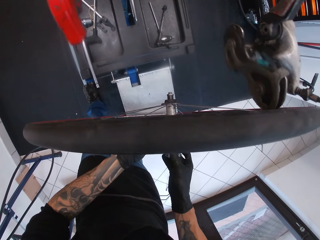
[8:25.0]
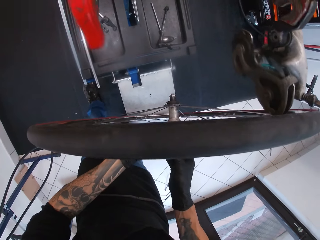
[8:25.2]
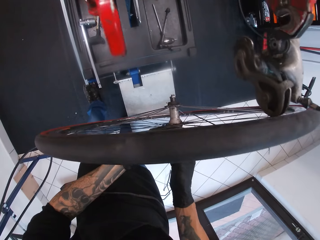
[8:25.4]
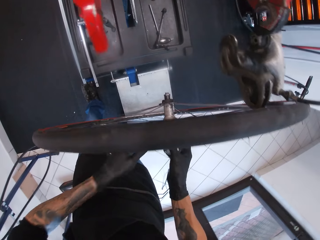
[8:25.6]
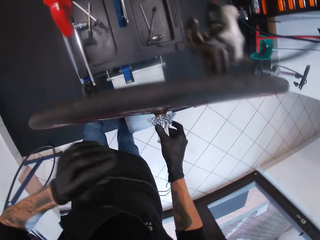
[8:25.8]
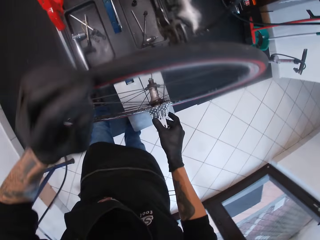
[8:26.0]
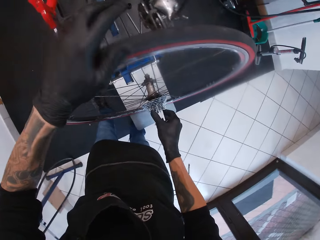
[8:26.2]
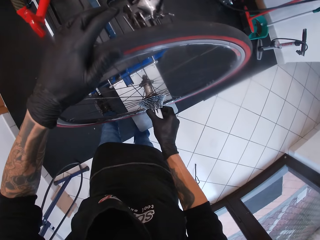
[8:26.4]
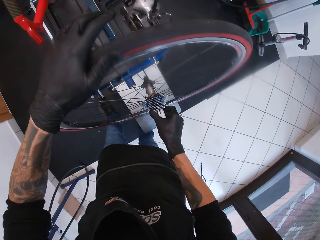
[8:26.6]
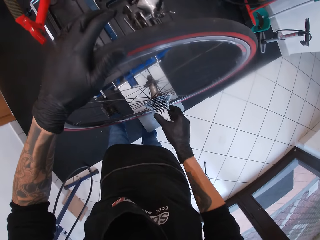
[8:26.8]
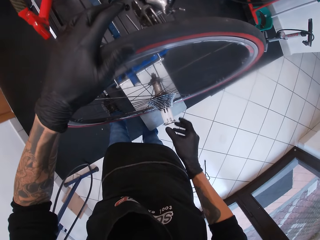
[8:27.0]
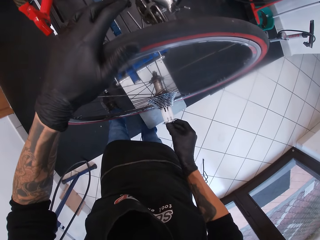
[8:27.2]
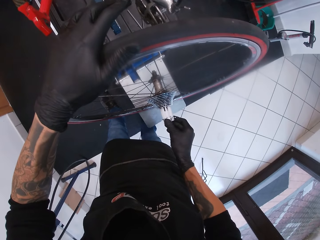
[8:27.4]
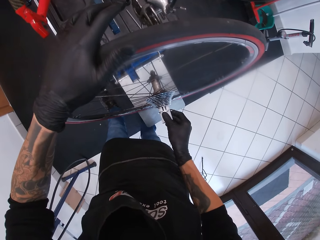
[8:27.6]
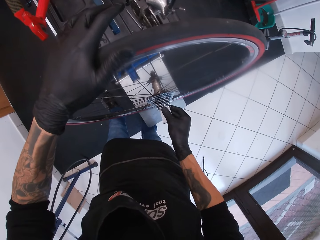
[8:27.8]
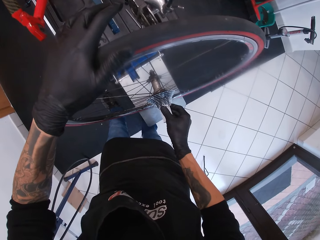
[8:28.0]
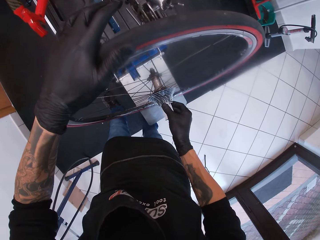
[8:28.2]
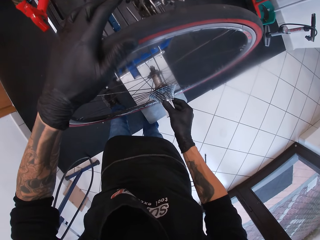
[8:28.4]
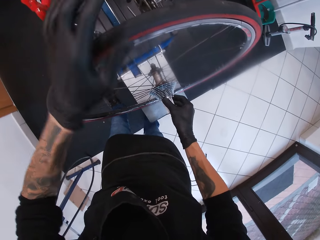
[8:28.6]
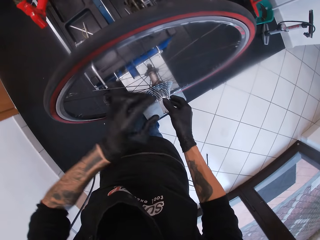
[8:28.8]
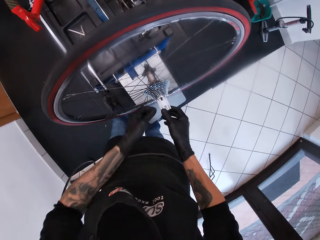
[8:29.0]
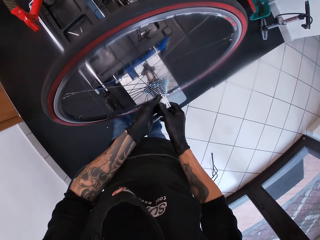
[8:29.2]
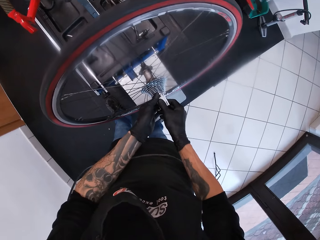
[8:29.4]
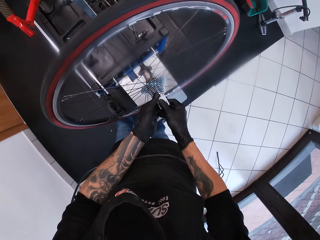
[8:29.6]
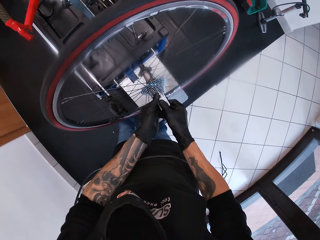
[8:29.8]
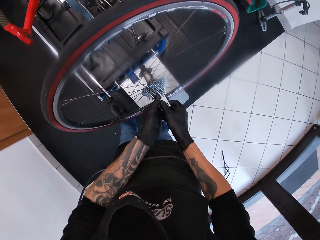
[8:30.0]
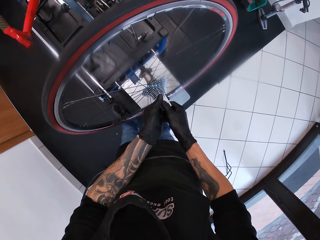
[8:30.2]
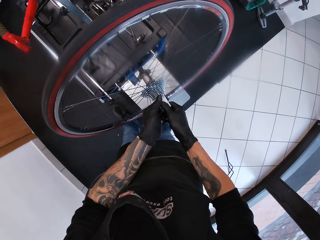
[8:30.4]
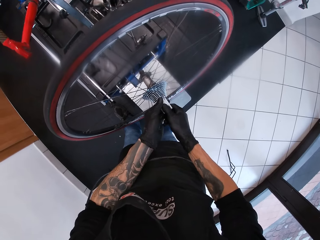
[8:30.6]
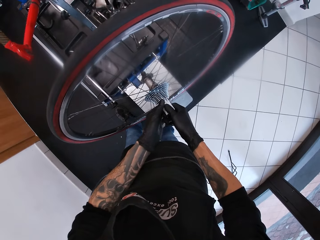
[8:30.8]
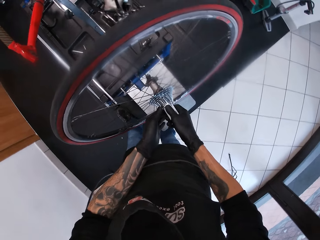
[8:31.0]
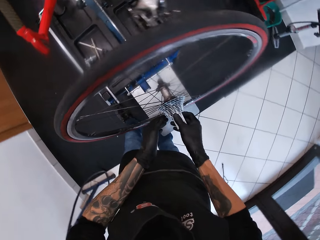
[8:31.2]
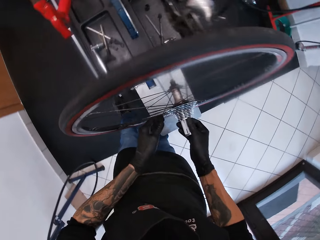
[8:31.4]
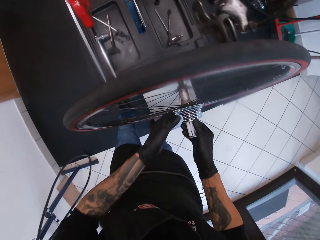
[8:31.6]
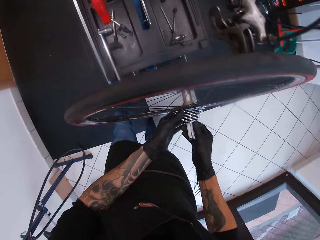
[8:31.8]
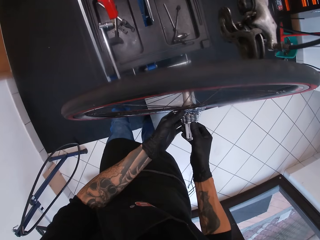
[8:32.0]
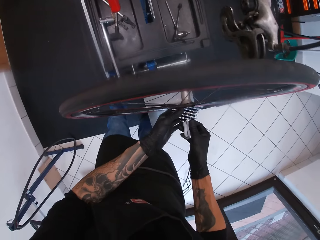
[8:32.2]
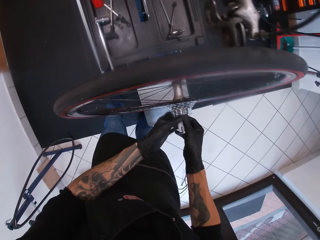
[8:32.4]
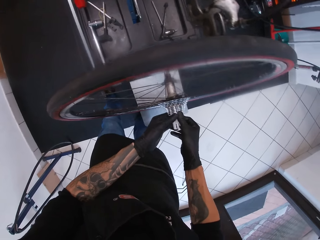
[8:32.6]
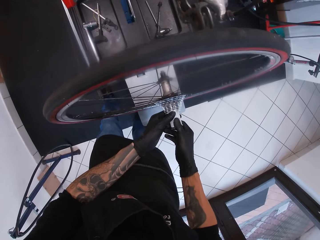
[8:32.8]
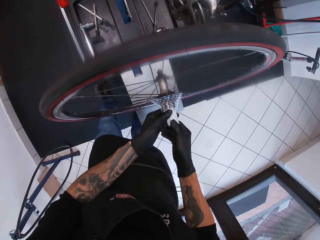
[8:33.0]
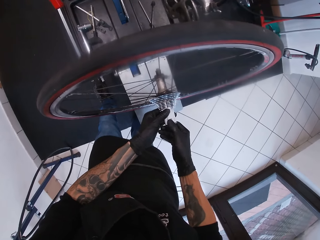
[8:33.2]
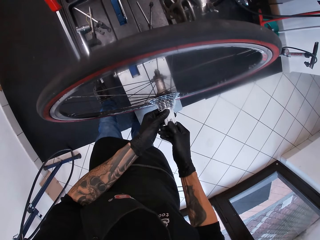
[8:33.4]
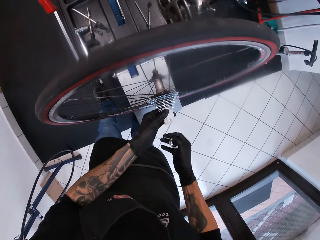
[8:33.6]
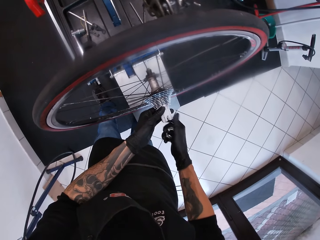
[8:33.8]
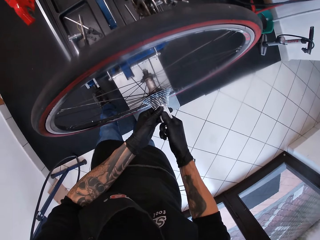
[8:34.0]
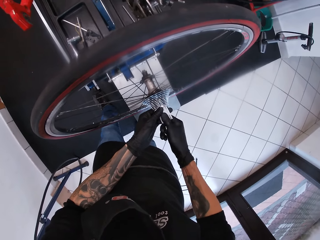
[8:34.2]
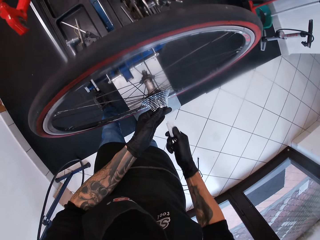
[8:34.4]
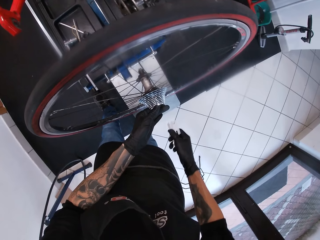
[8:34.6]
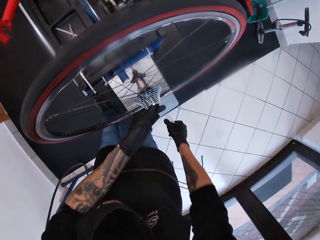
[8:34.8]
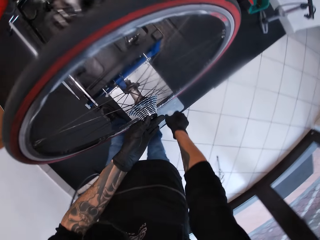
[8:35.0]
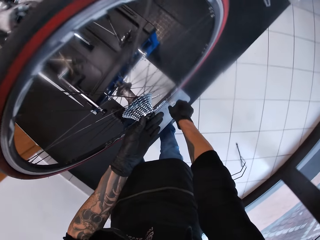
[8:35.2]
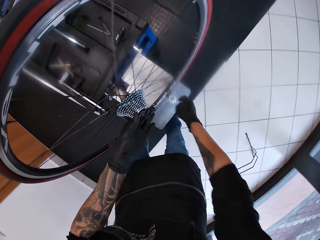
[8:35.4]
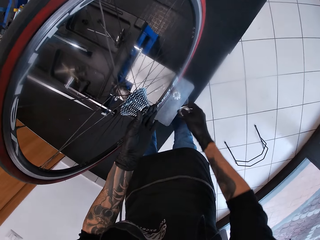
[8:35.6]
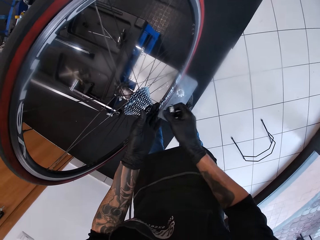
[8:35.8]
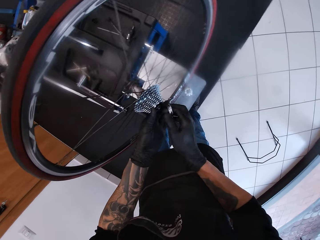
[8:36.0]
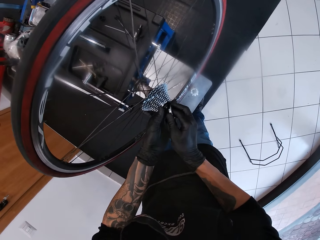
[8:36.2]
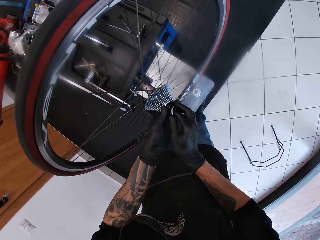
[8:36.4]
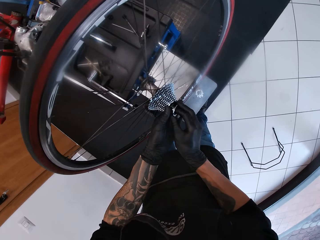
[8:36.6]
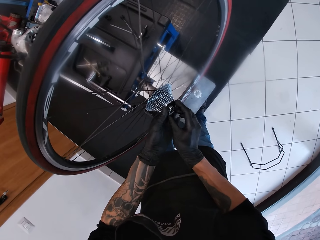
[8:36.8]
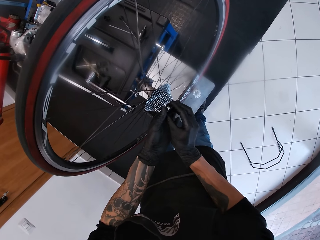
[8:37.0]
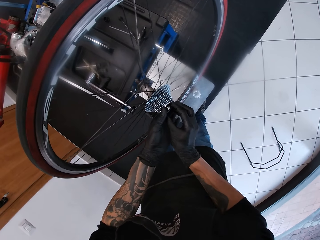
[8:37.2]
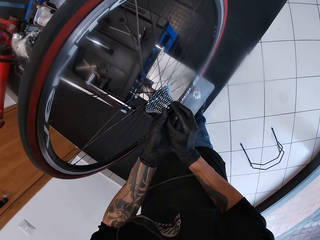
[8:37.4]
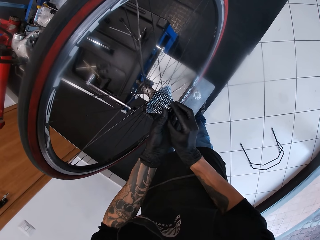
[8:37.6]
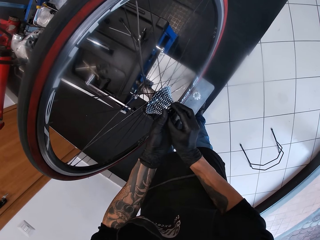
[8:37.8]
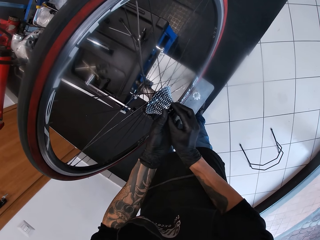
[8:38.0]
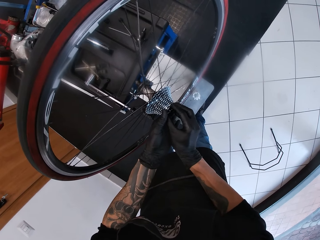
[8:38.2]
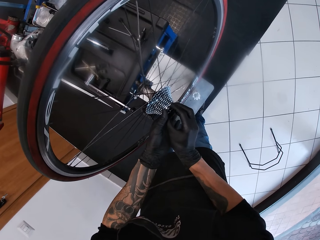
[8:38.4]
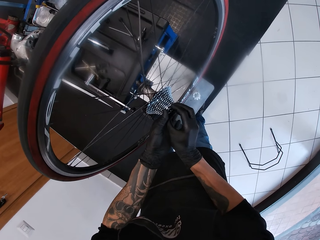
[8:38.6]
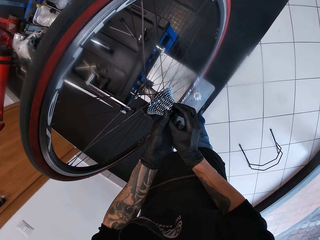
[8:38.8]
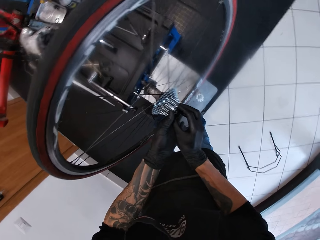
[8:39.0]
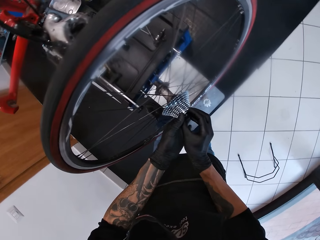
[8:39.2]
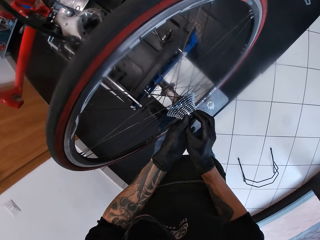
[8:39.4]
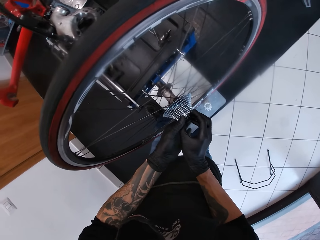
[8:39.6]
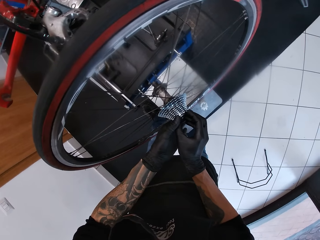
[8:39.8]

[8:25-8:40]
The camera wearer removes a metal ring from the cassette with his right hand. He removes a plastic hold or bicycle racing bros ring from the cassette with his right hand. He drops the plastic hold on the bicycle repair stand with his right hand. He covers the cassette with a lid in his right hand.

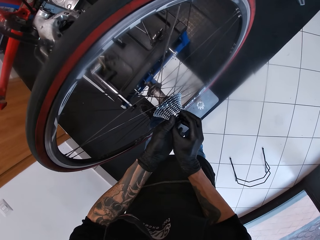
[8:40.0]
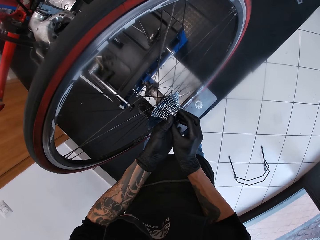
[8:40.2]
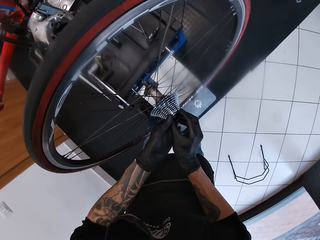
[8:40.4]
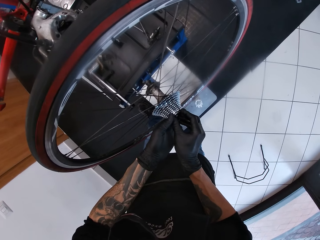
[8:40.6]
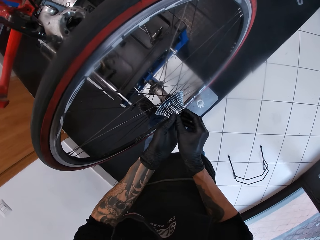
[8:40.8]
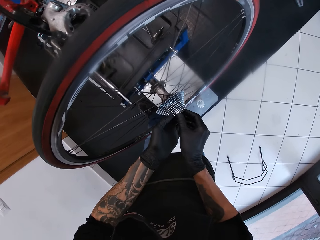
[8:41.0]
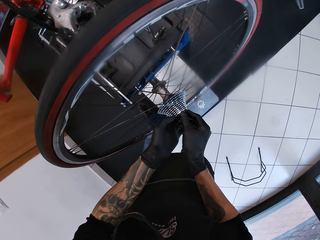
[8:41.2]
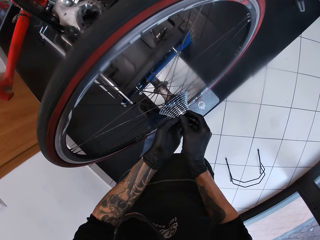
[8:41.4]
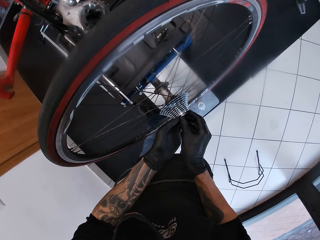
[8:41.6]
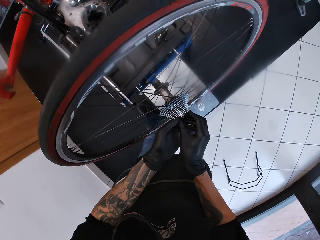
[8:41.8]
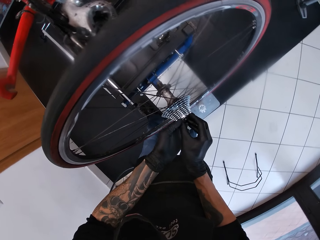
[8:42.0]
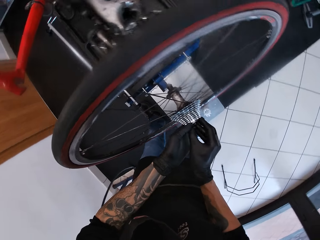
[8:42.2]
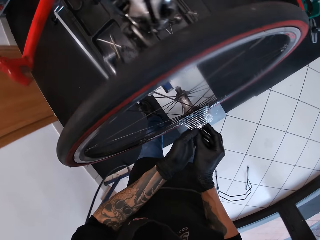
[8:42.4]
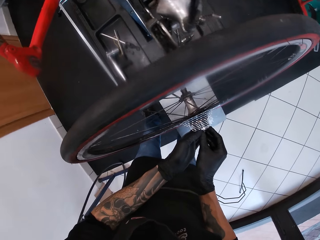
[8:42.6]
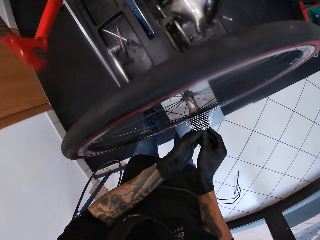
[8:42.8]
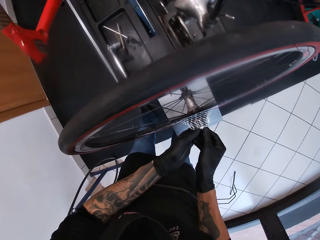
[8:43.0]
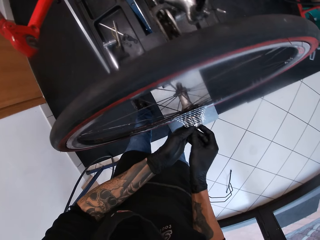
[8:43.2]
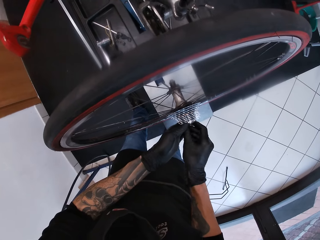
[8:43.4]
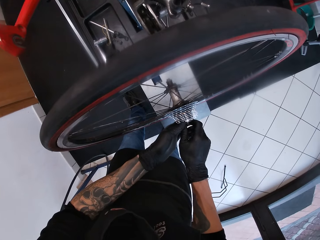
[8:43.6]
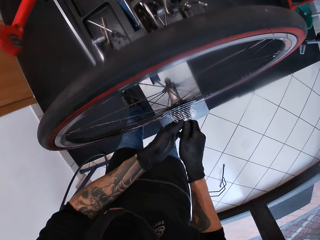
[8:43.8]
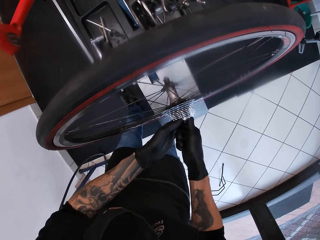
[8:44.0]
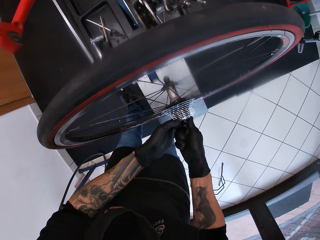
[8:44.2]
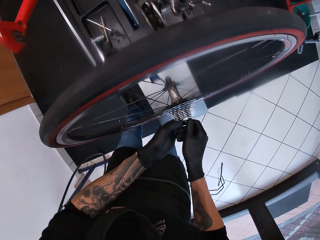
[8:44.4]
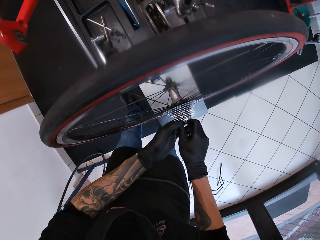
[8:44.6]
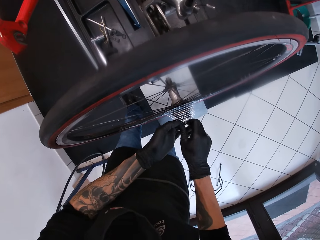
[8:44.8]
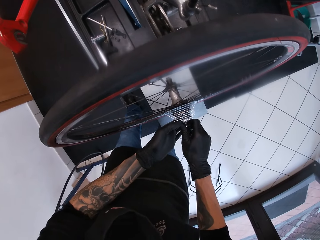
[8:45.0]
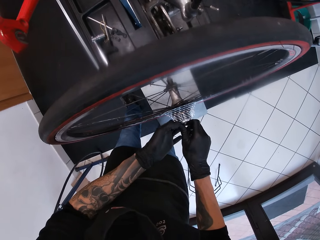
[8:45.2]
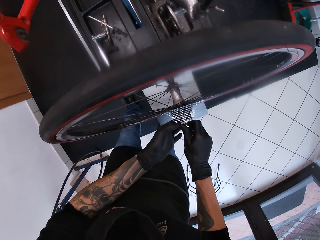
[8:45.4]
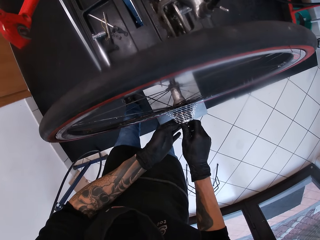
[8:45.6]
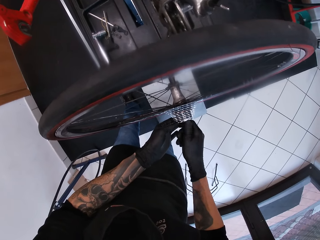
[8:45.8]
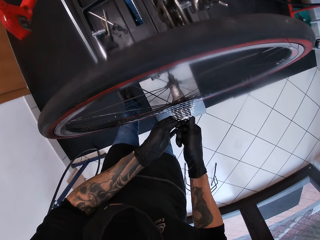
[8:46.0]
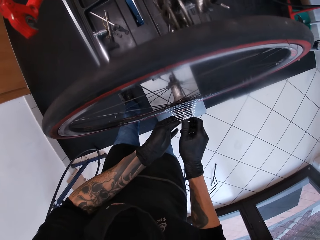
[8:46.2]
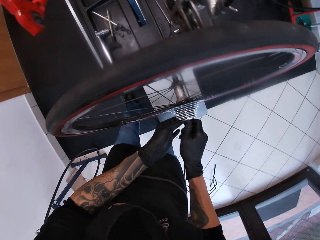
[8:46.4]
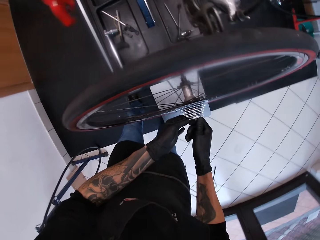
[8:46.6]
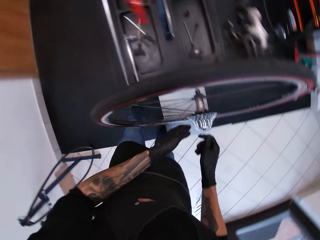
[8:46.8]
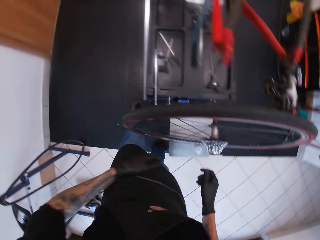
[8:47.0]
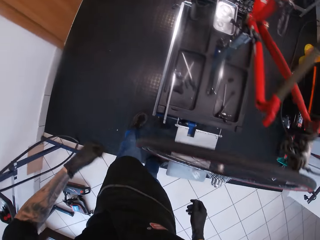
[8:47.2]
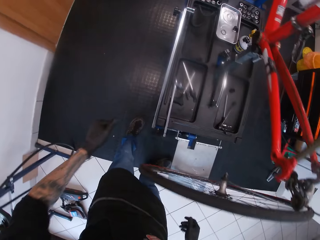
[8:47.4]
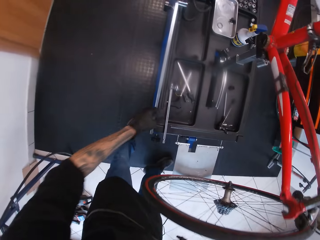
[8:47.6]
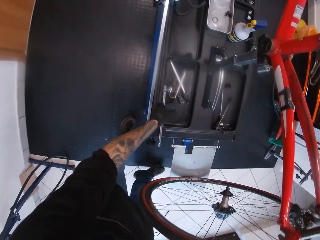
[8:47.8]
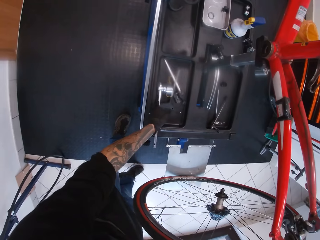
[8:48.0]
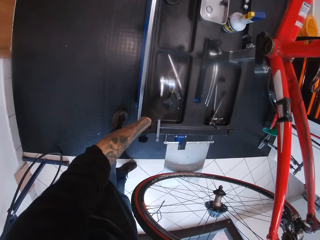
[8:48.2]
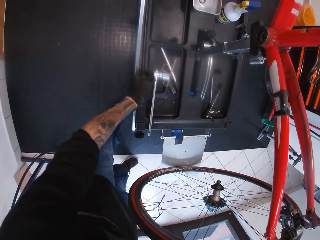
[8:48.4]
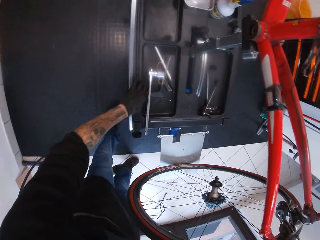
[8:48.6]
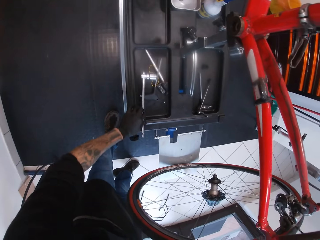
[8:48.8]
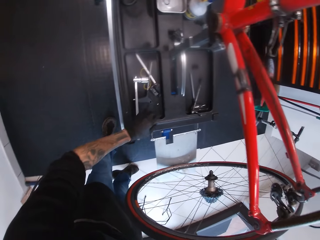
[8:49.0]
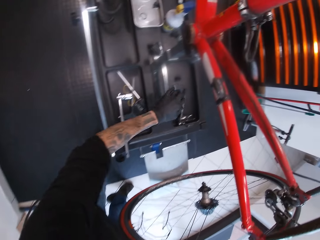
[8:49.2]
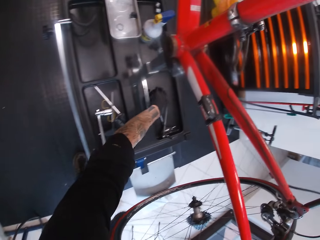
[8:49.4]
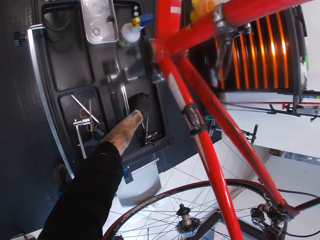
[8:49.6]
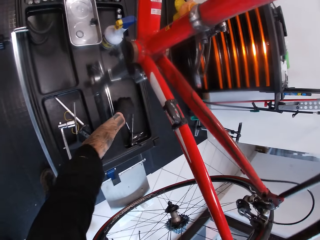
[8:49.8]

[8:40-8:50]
The camera wearer looks around. They grab the guitar truss rod.
